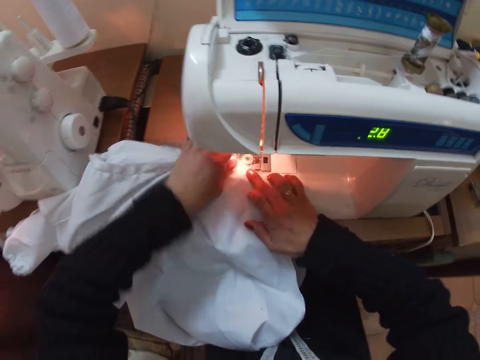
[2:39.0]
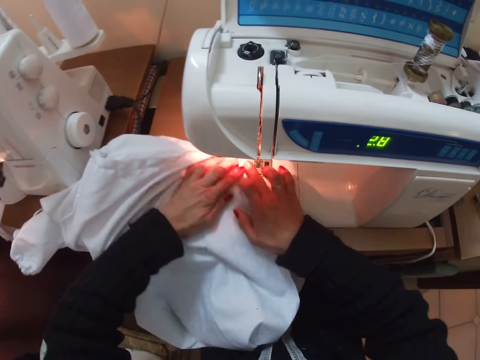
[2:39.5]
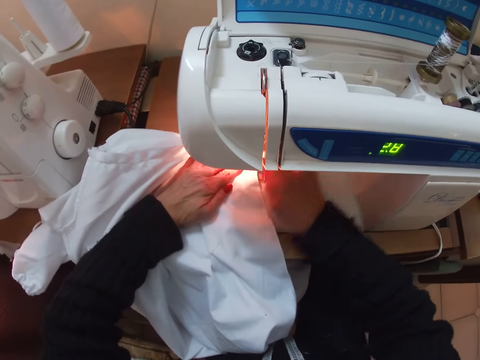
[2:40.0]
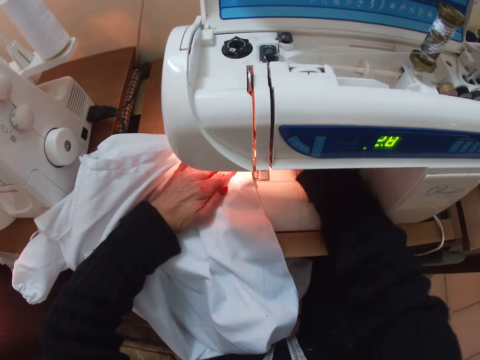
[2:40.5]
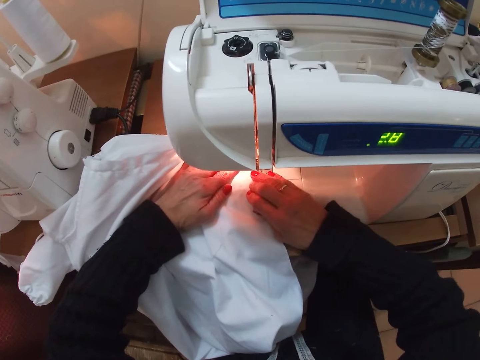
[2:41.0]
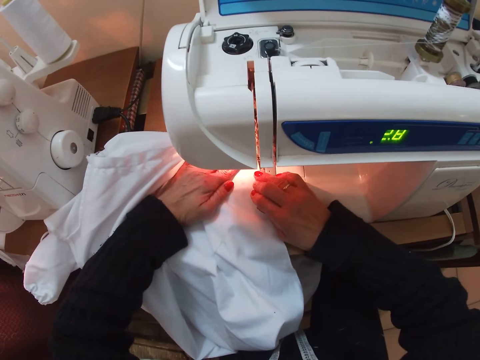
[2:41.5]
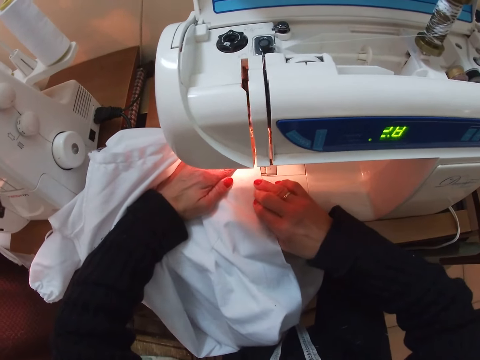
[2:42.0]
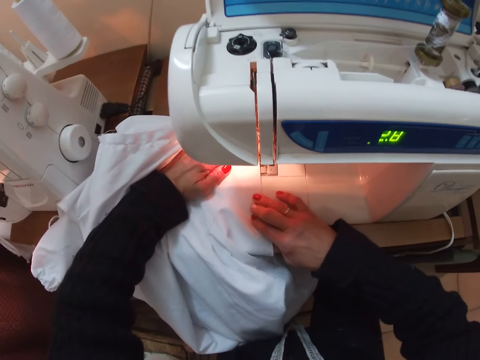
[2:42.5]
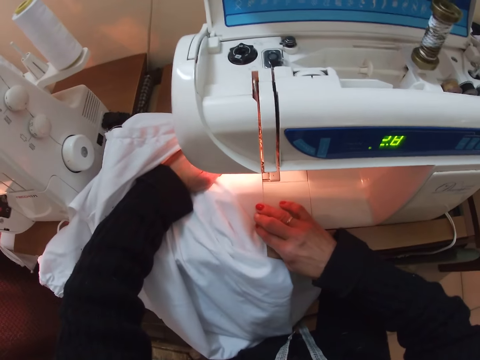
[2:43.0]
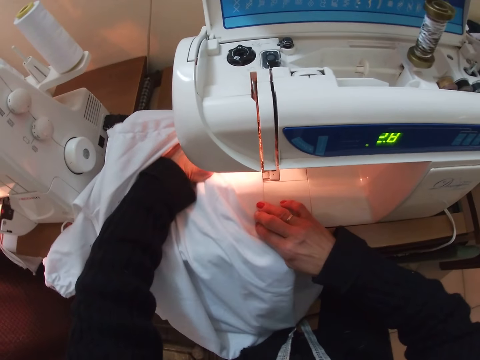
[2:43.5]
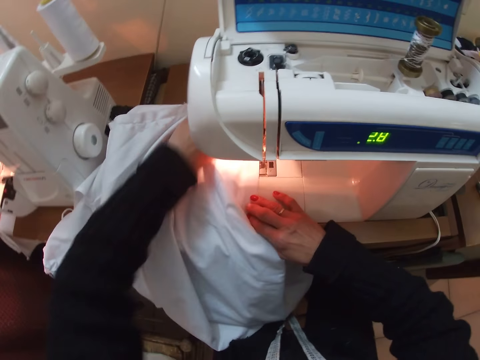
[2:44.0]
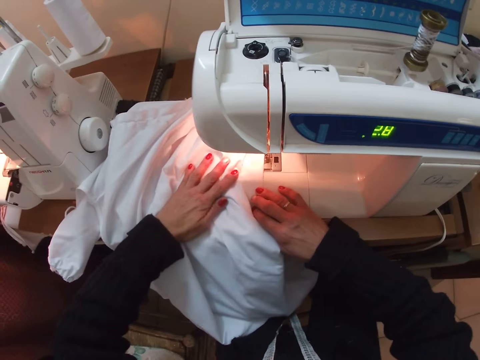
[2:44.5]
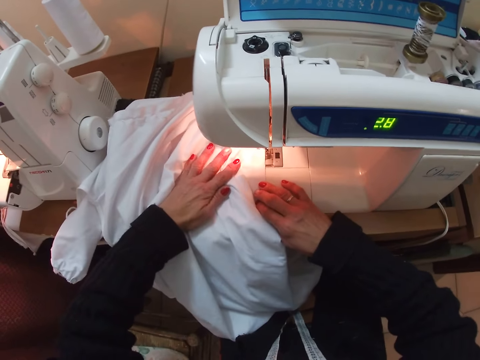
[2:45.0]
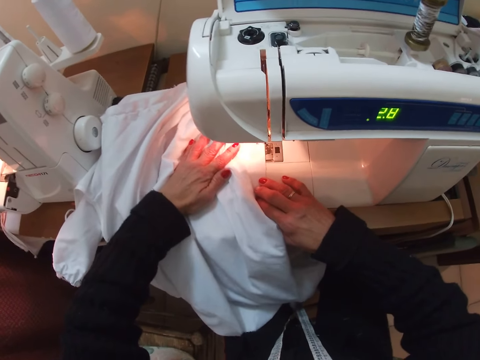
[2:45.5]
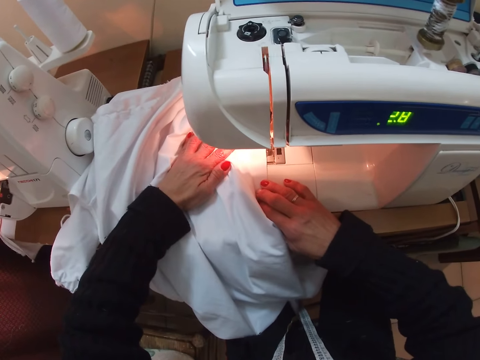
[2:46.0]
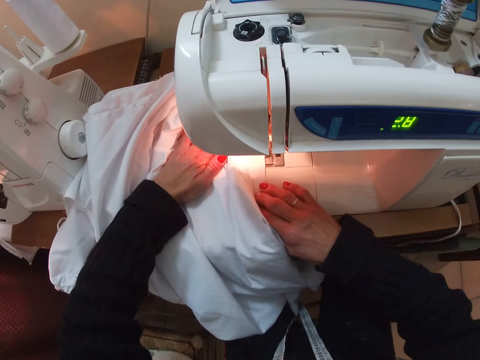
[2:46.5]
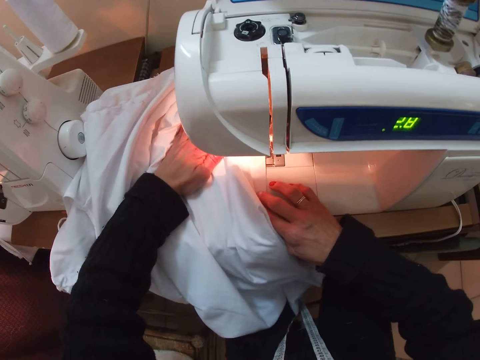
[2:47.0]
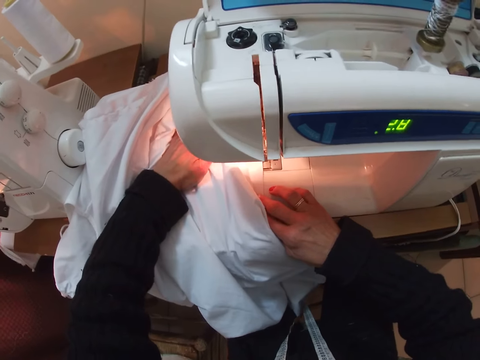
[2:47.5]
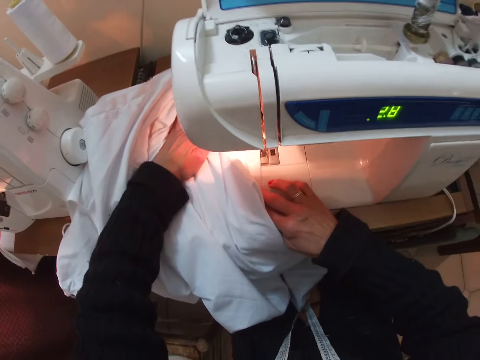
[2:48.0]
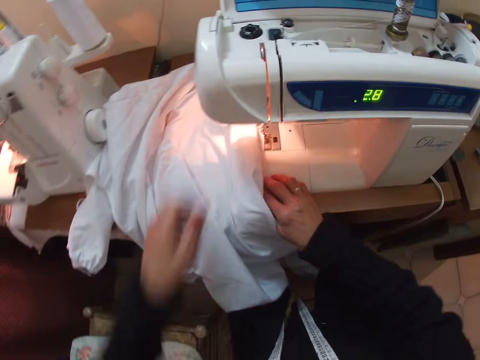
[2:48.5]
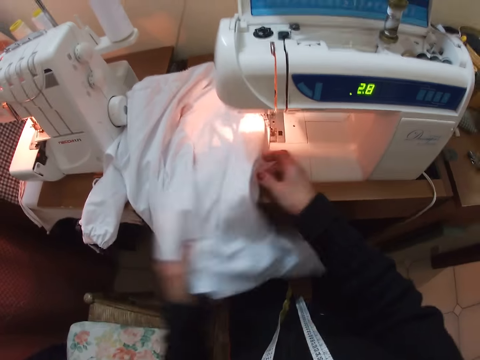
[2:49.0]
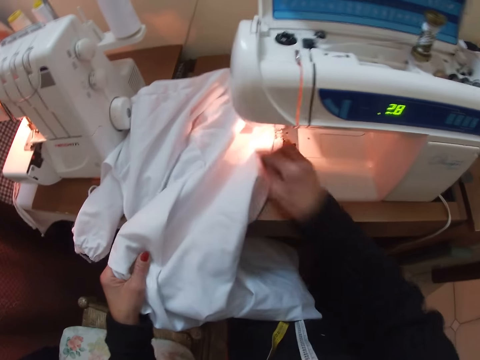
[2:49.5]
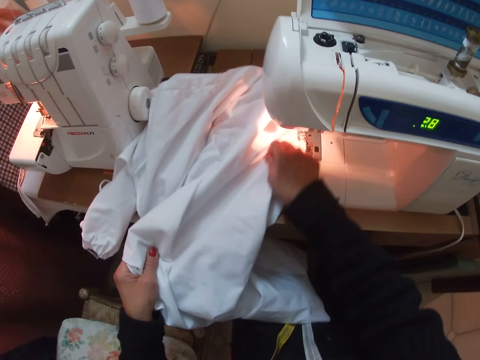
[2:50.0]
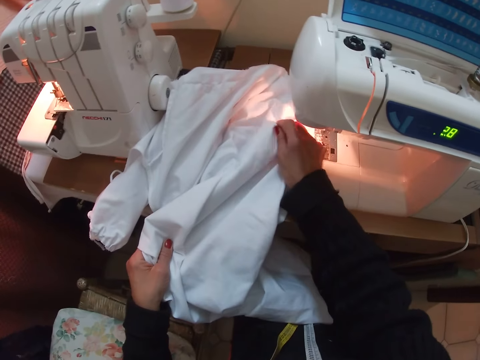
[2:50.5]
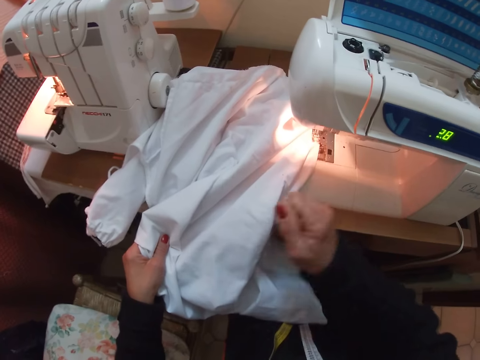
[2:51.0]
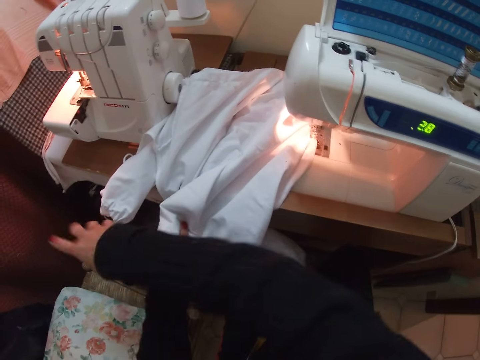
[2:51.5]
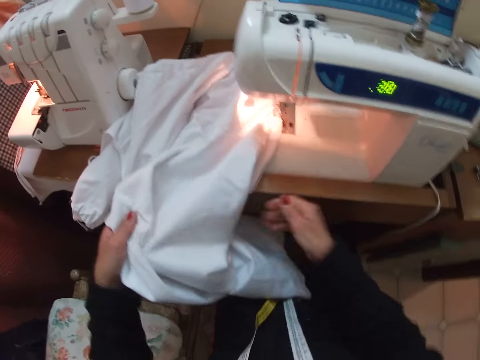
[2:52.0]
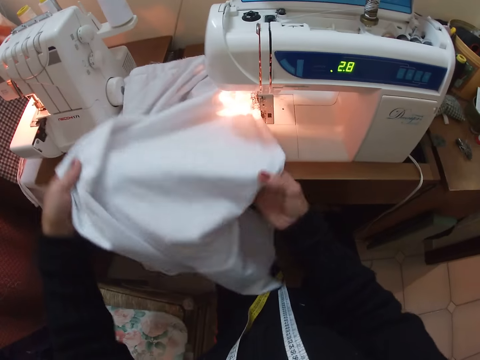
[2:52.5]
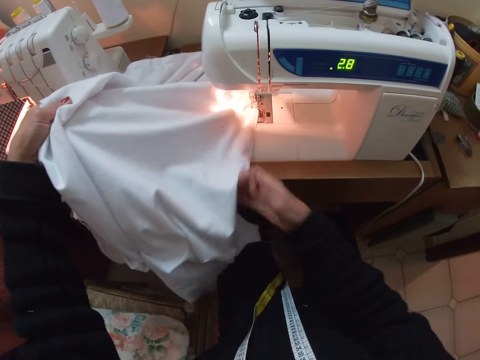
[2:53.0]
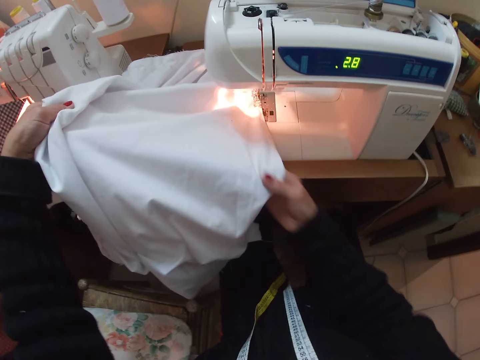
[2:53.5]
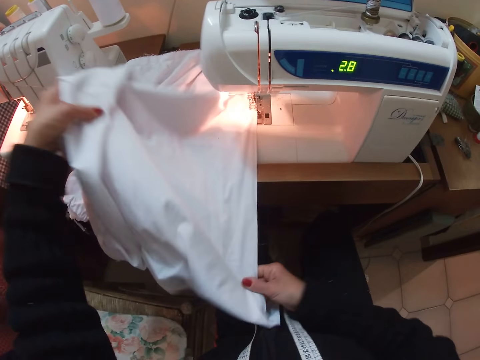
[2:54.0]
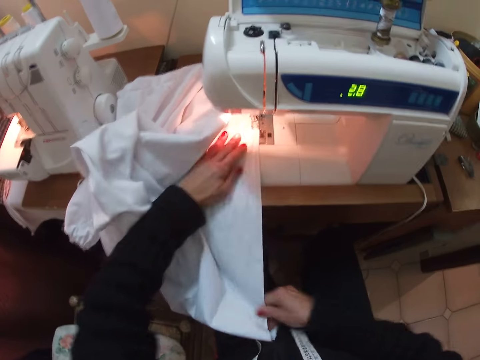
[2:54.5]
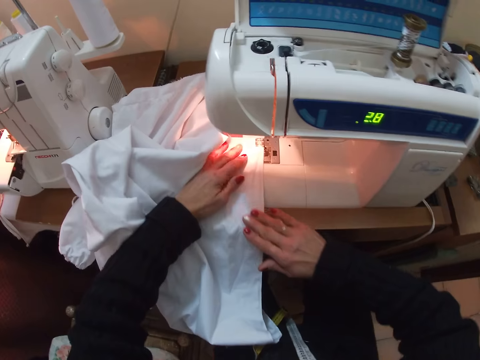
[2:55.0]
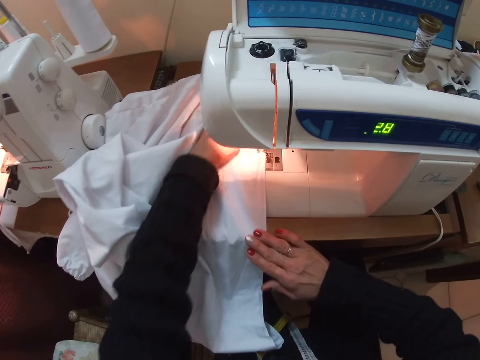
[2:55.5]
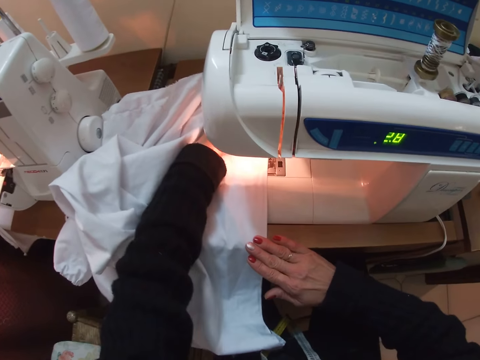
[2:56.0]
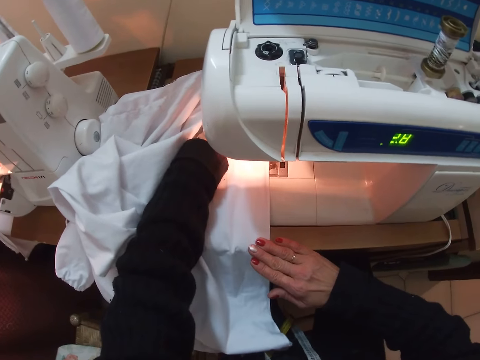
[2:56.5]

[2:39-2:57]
The camera wearer sews the cloth with the machine. They turn the cloth. They straighten the cloth. They touch something. They pick up pieces of thread on the cloth. They remove dirt on the cloth. They drop the pieces of thread on the floor. They turn the cloth. They straighten the cloth. They sew the cloth with the machine.

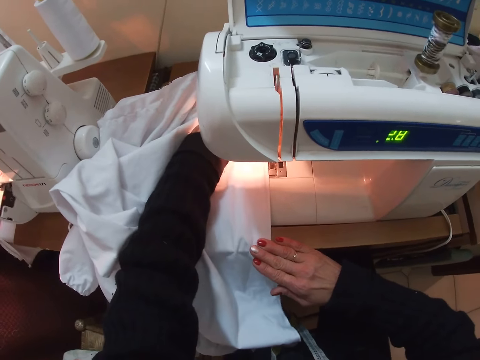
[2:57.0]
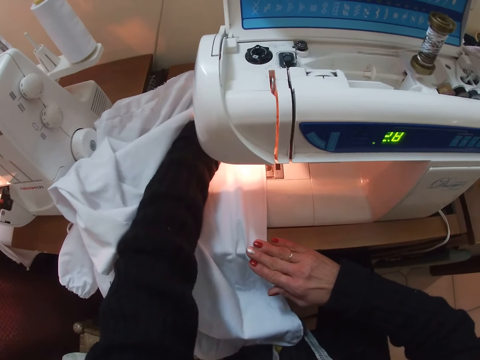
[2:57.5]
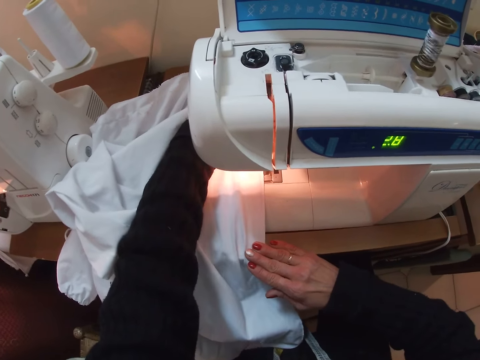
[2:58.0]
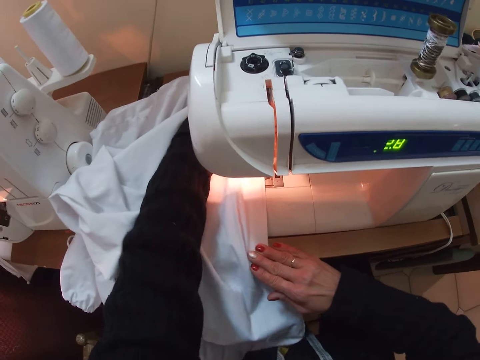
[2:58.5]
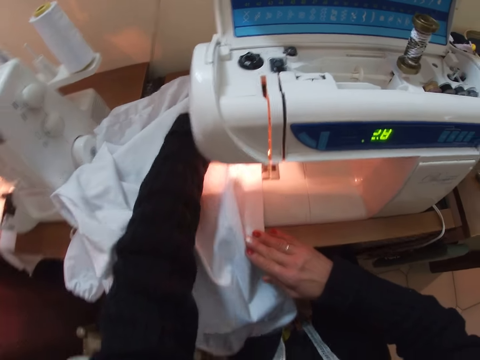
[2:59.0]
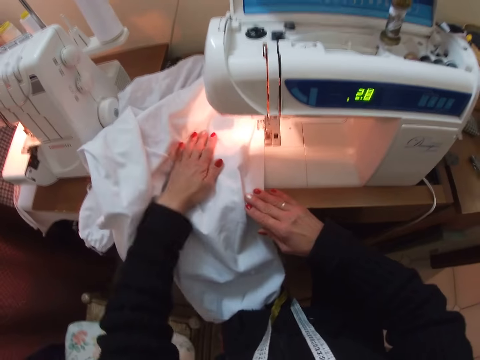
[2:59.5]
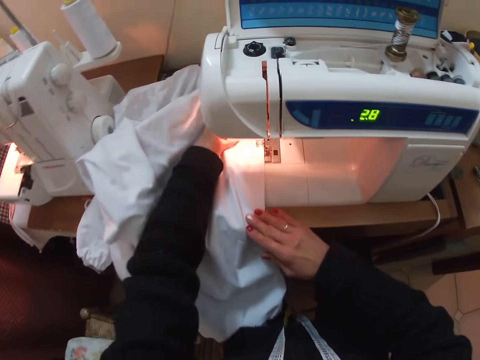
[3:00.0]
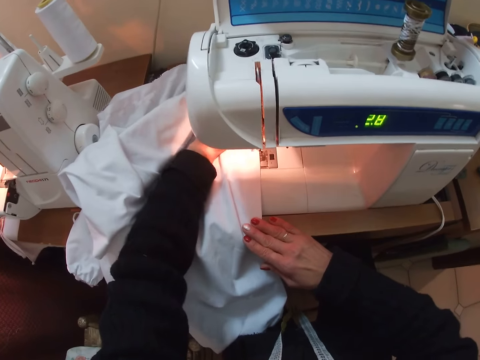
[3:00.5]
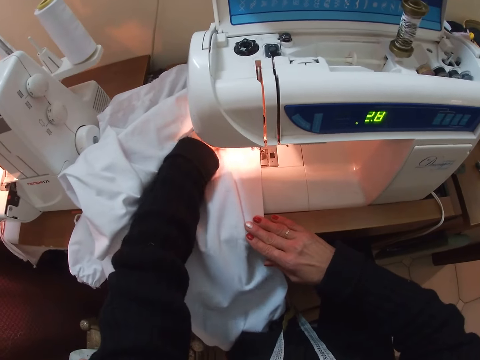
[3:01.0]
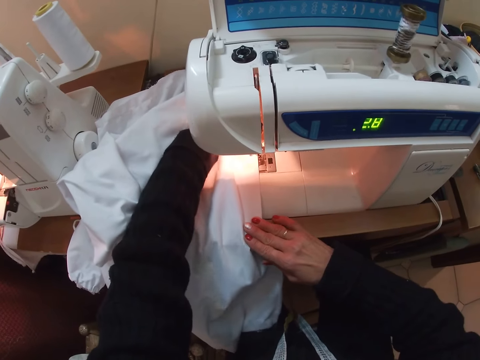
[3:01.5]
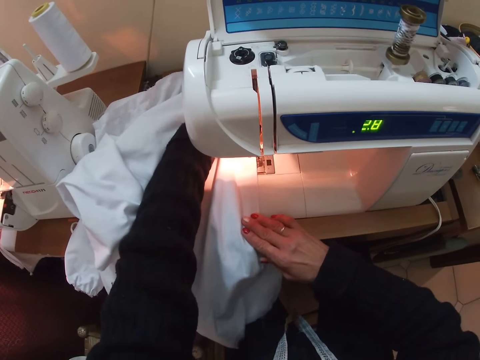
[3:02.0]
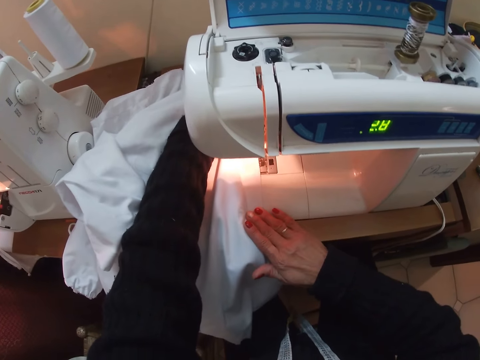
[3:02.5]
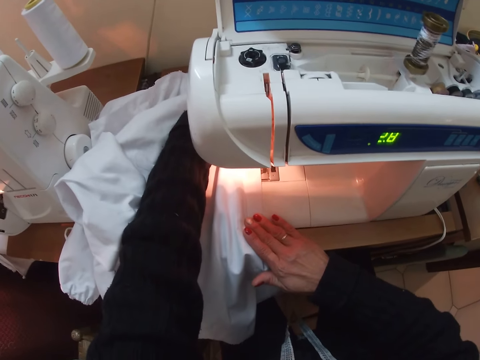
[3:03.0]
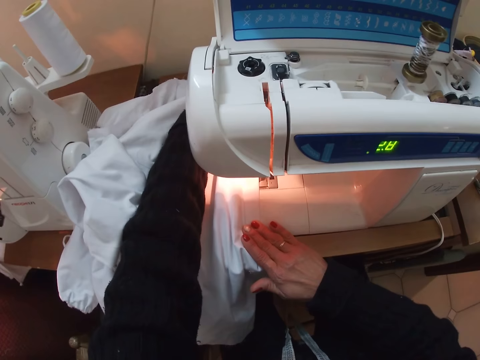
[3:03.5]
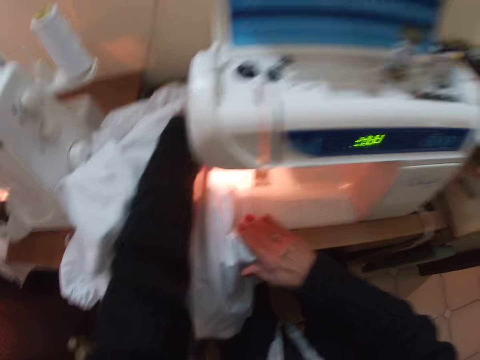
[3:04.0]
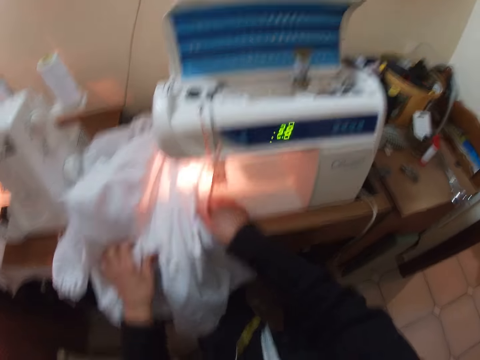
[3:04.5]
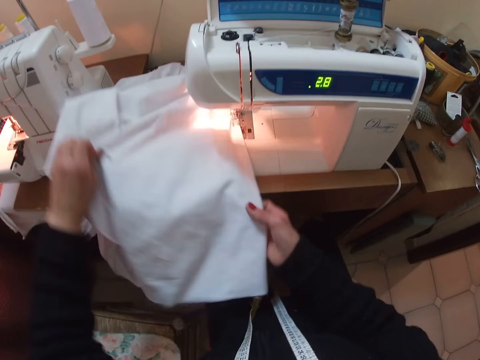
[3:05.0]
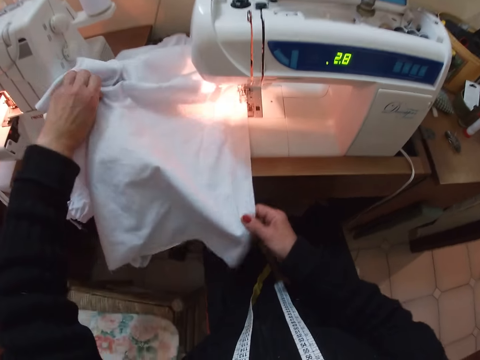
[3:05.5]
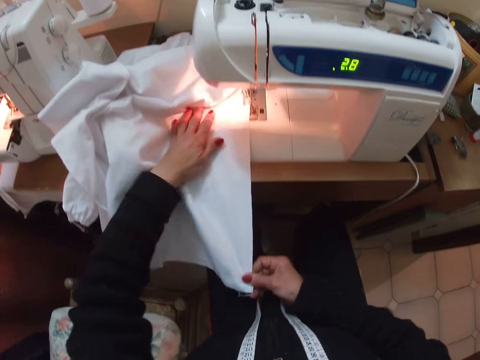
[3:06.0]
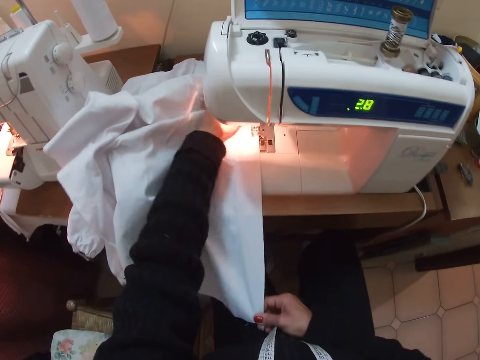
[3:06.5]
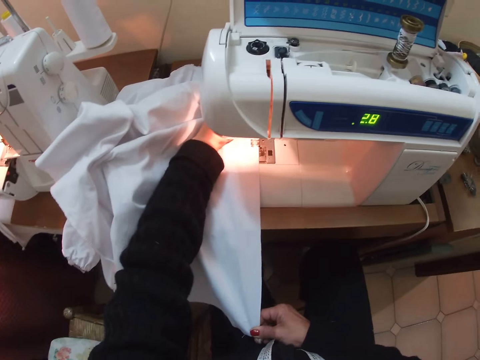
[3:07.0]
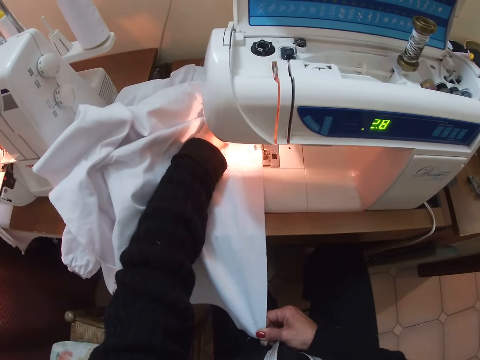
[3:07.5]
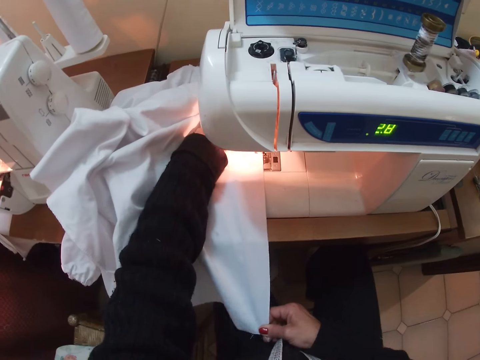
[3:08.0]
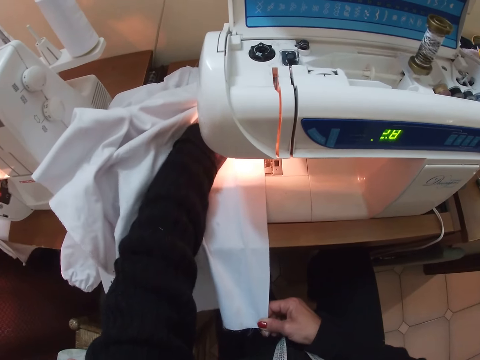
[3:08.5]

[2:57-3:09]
The camera wearer turns the cloth. They sew the cloth.
